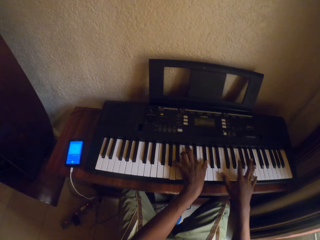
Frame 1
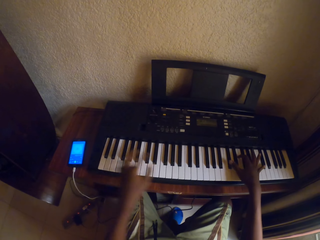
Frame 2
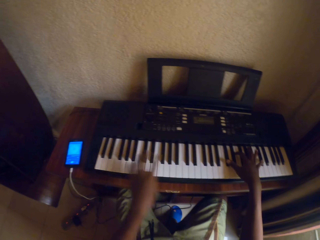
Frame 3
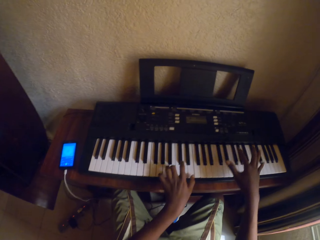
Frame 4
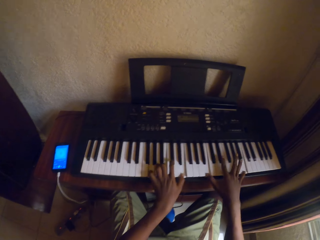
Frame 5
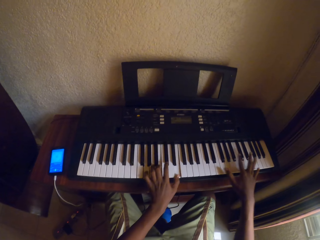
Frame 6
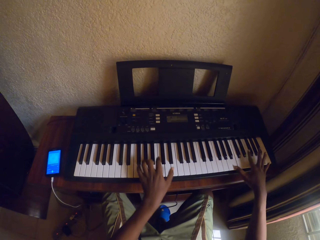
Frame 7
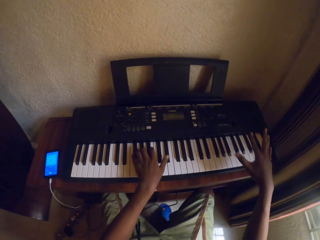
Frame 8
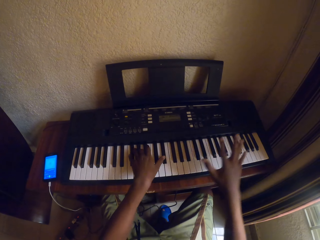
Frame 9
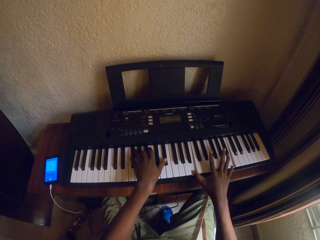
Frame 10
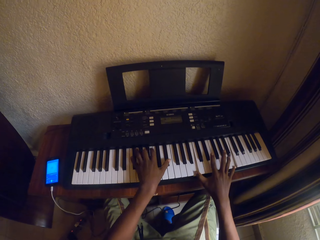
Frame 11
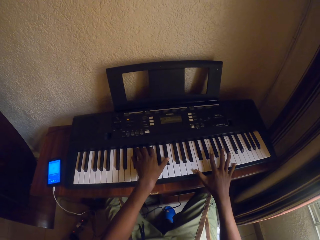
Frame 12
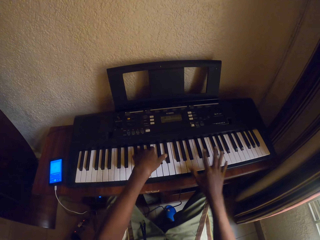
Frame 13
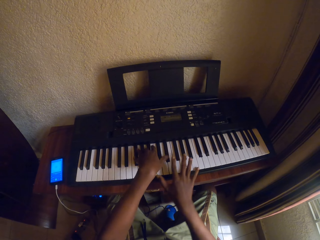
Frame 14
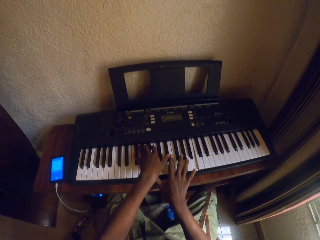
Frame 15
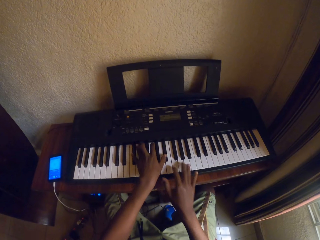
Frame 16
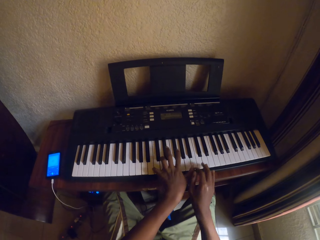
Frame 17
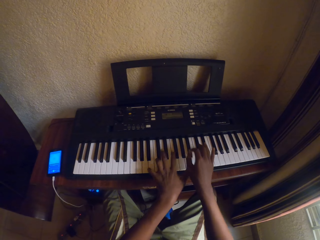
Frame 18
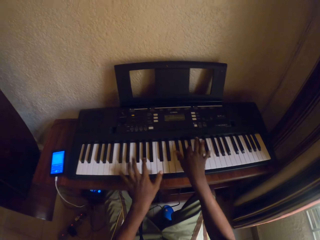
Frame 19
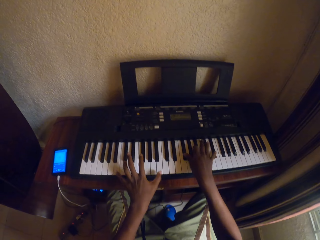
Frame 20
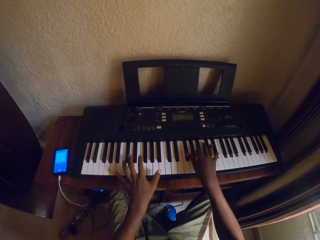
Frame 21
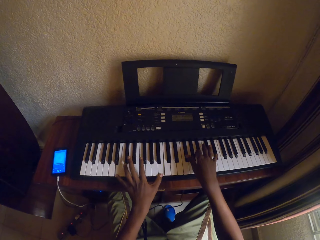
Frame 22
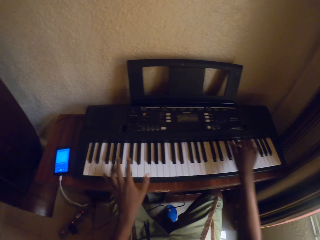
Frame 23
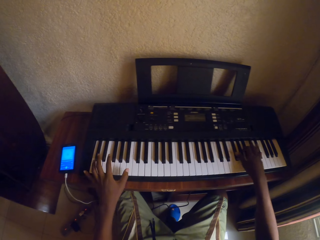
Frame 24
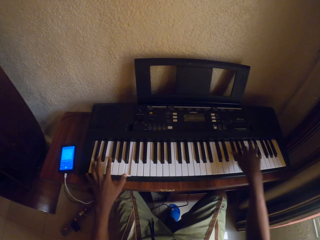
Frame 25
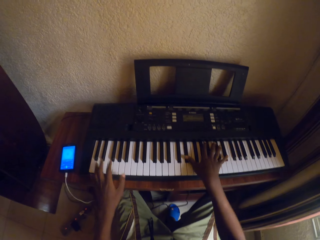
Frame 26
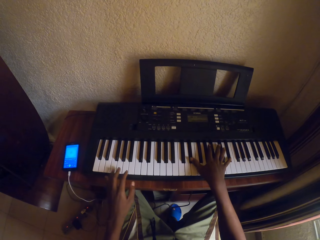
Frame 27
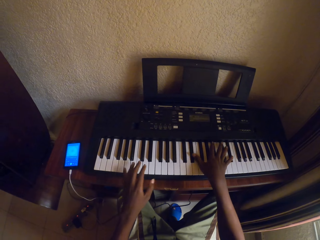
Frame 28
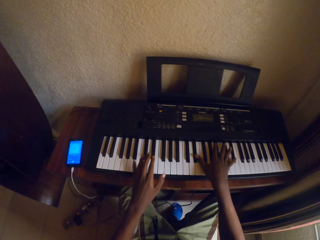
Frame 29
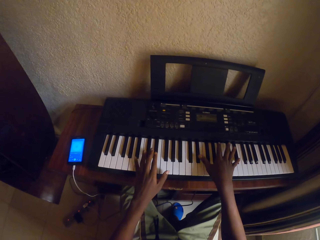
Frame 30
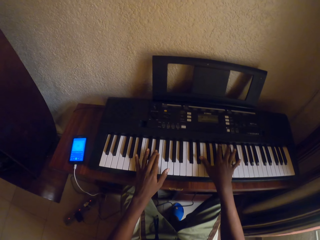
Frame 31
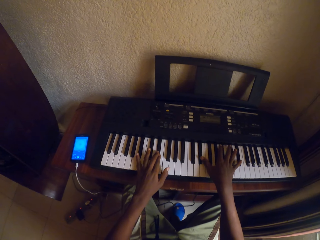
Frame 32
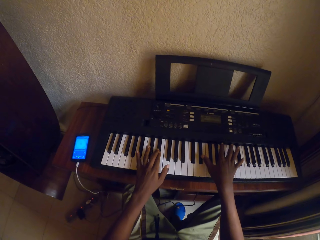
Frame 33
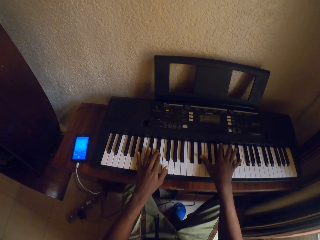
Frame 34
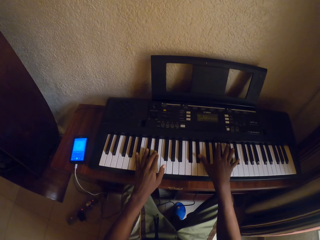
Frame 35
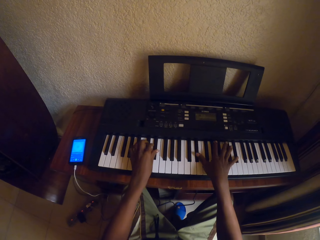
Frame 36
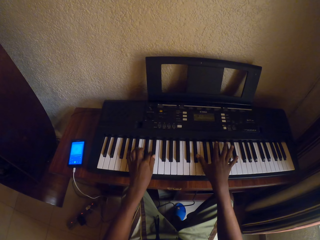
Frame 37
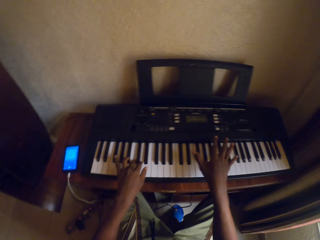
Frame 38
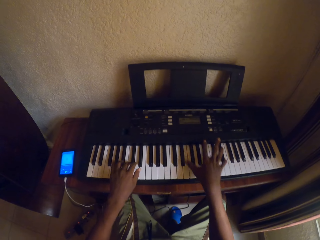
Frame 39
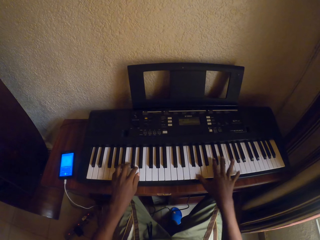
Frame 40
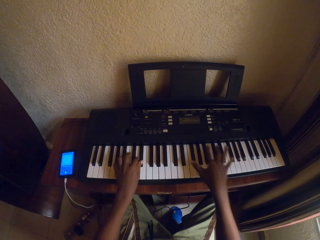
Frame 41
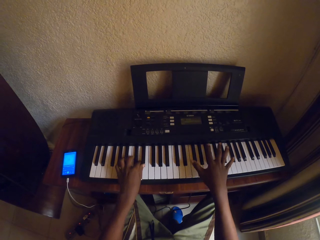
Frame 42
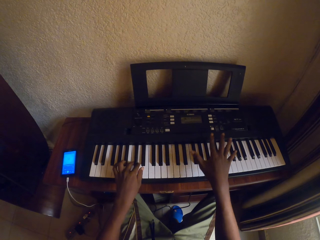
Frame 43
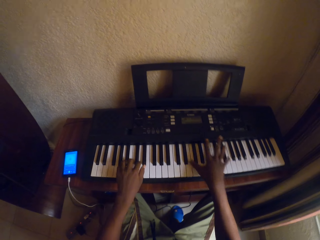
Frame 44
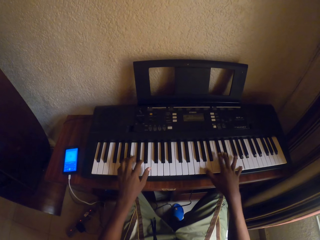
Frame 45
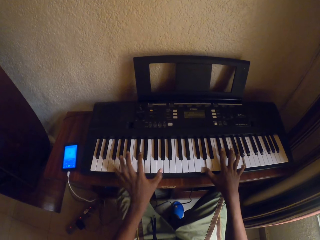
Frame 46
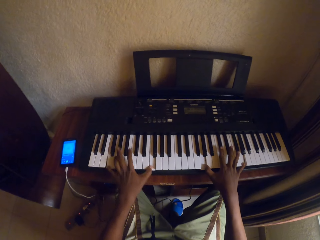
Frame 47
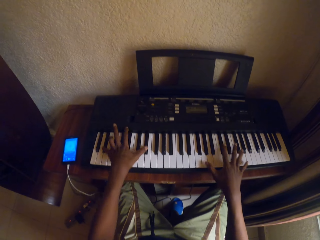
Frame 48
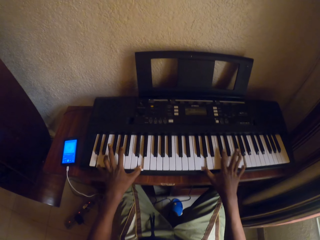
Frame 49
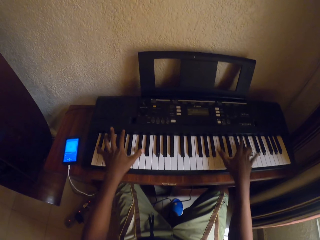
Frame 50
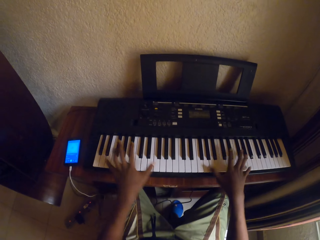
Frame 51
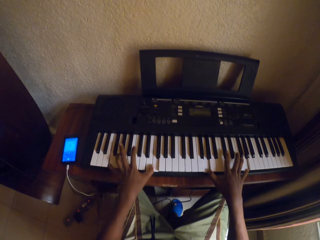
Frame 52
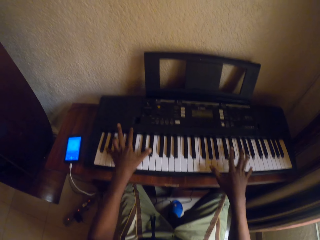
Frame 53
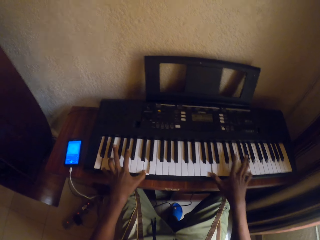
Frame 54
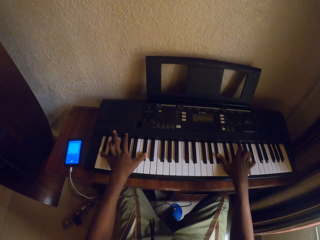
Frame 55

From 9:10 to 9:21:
The camera wearer plays the piano with both hands. They play the piano with both hands again.

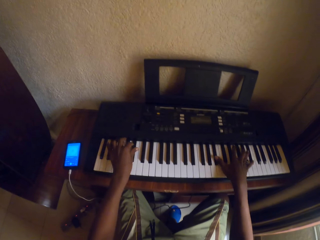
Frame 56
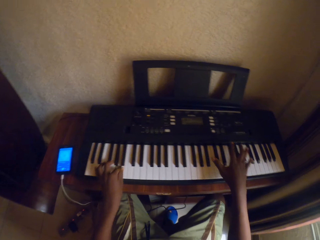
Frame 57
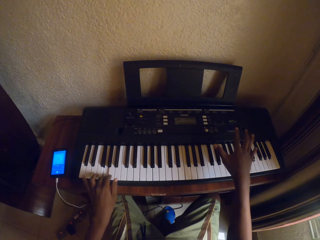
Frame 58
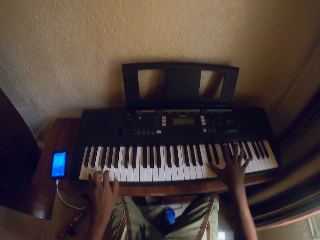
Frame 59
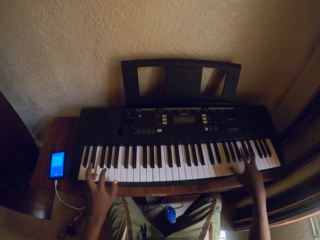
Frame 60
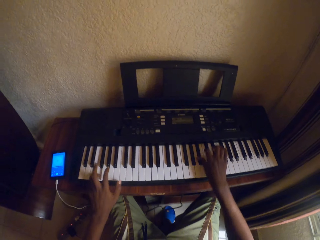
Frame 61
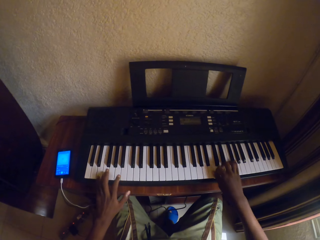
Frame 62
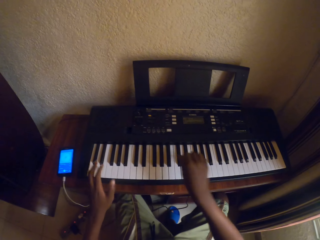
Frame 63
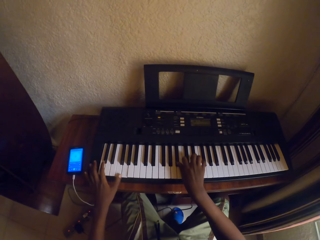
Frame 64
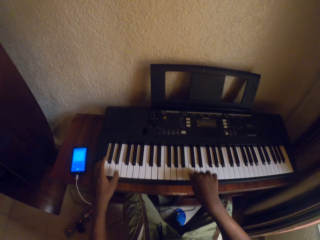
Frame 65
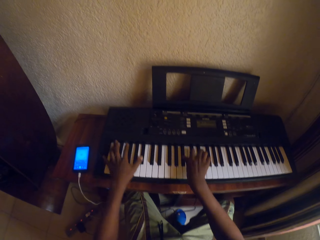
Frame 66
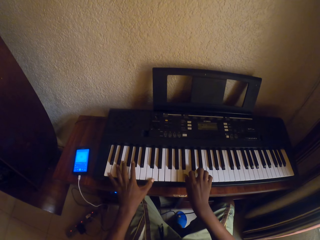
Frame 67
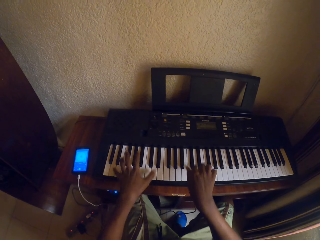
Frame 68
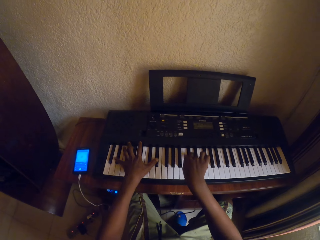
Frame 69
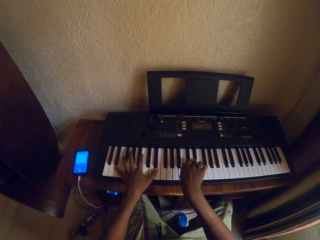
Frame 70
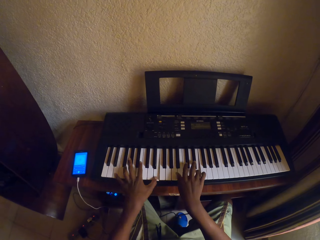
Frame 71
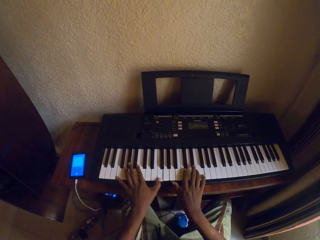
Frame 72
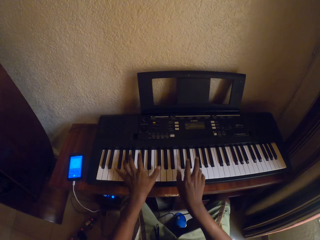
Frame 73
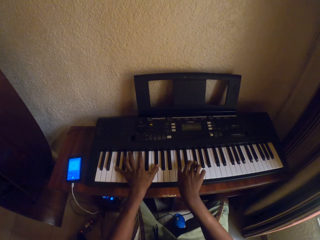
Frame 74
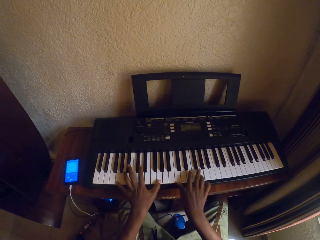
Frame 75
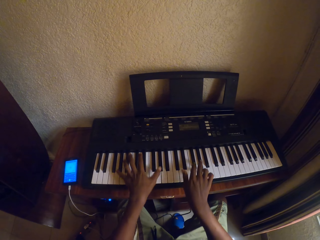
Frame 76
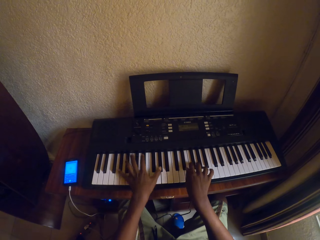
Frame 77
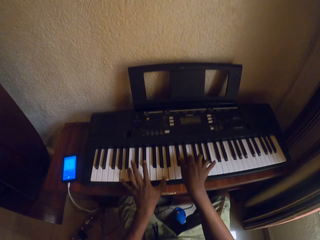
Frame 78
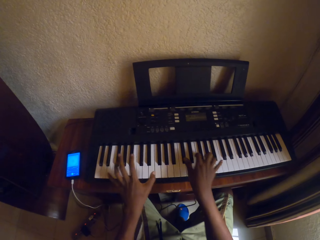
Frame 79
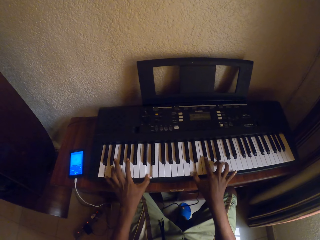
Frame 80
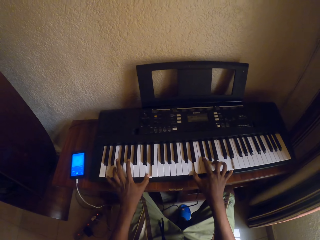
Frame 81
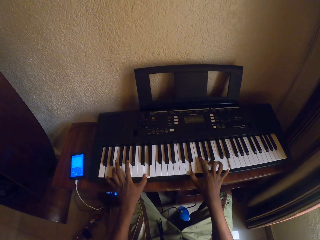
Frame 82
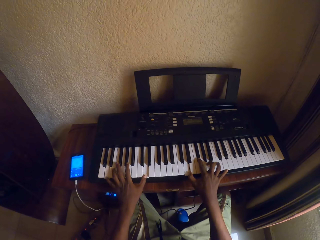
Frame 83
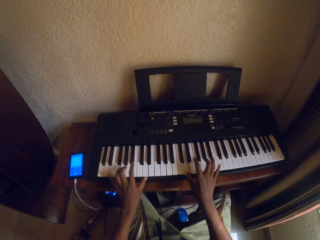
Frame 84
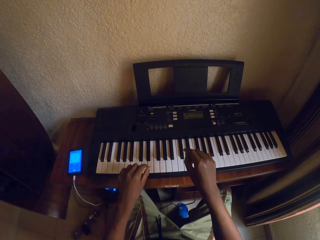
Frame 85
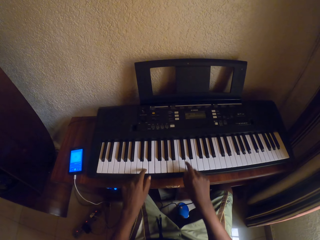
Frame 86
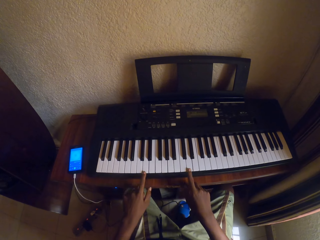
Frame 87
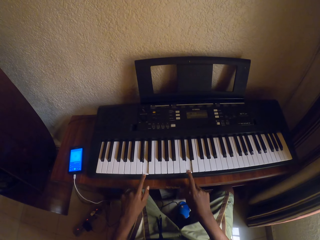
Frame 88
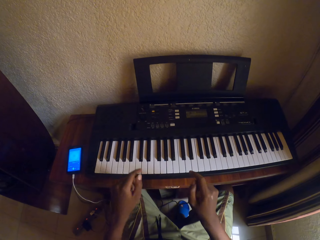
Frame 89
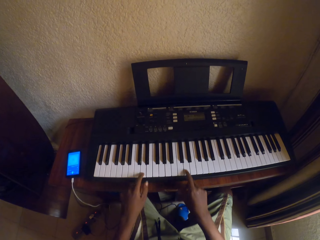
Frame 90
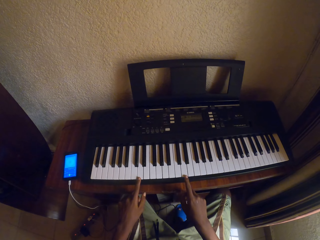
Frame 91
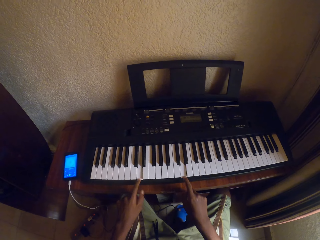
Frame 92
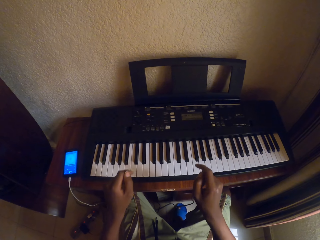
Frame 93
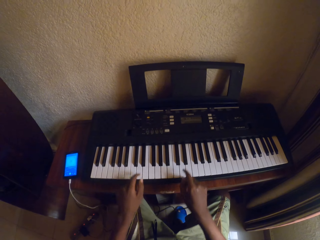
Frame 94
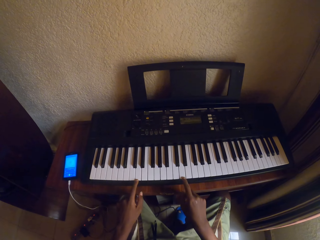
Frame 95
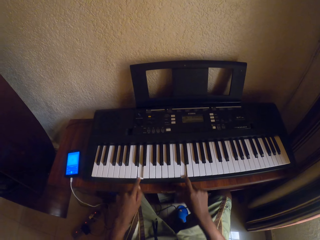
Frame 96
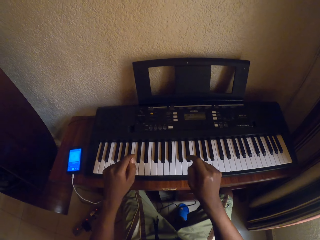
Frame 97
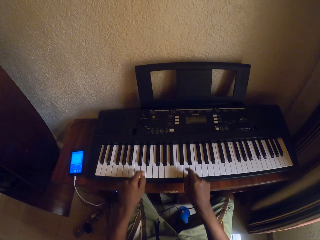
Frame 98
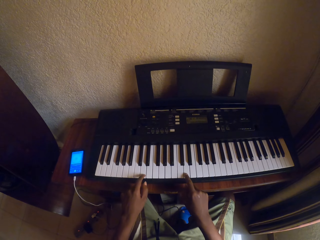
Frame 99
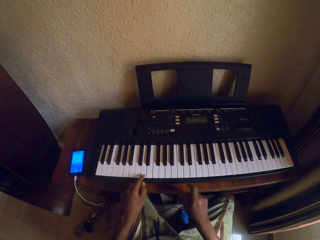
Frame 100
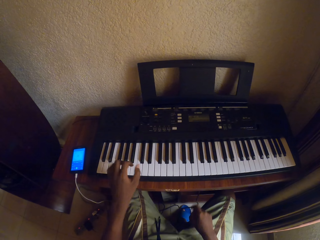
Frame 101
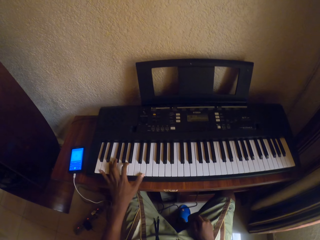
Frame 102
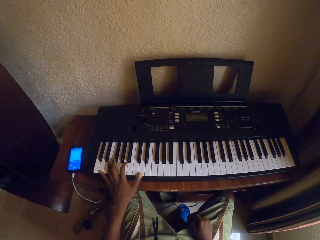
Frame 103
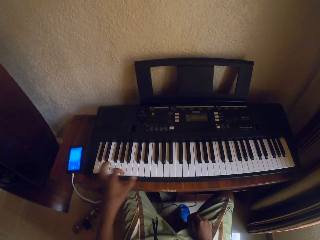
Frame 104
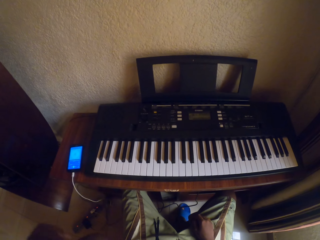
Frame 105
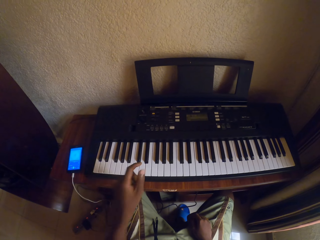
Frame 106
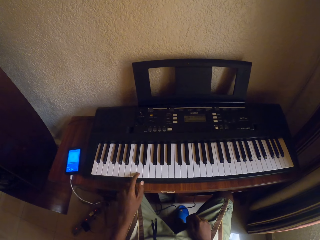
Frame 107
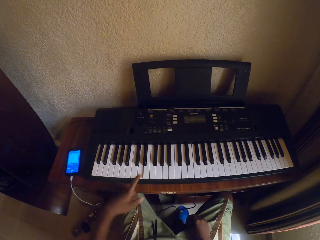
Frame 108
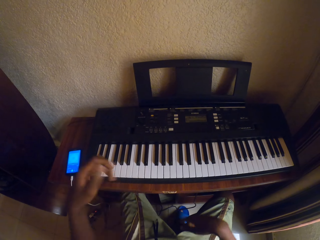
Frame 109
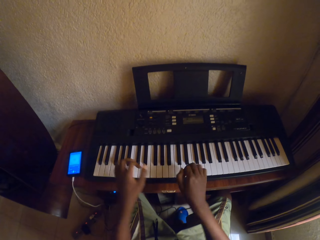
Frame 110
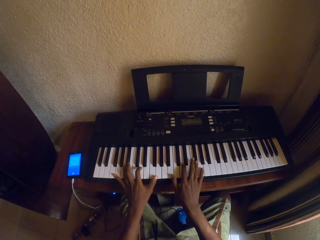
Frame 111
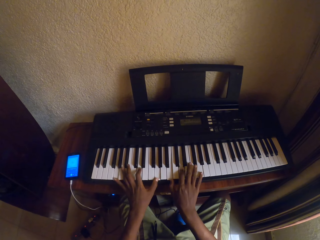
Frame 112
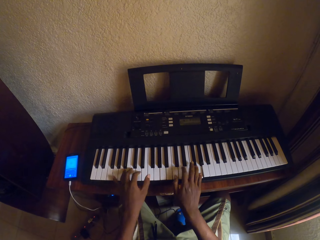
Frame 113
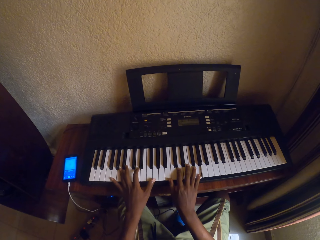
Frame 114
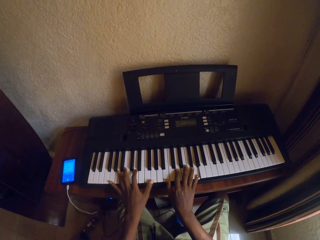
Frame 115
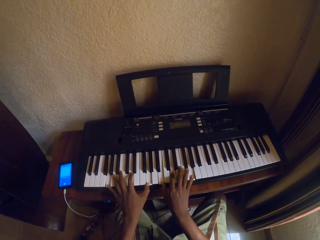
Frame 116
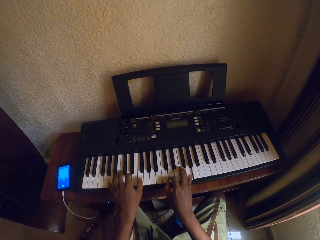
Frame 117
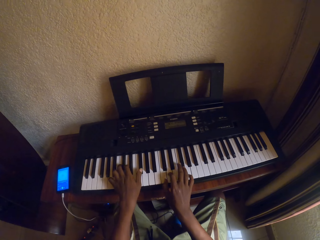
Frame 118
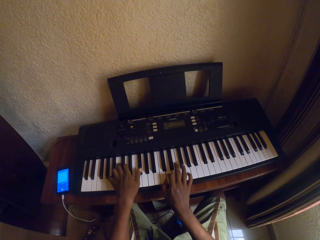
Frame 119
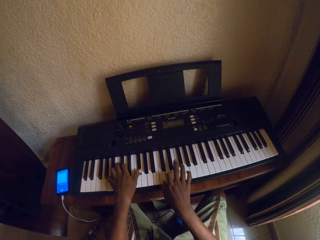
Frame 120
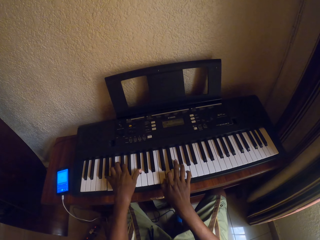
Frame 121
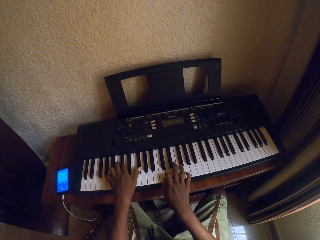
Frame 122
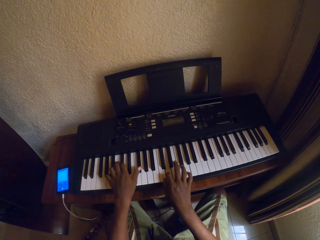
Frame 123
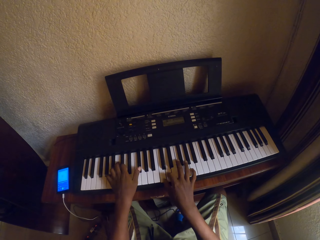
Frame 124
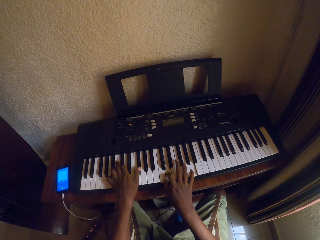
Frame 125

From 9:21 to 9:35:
The camera wearer plays the piano with both hands repeatedly. They play the piano with both index fingers. They play the piano with the left hand. They play the piano with both hands.
